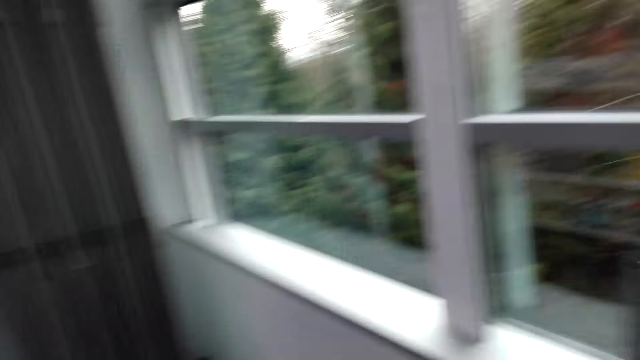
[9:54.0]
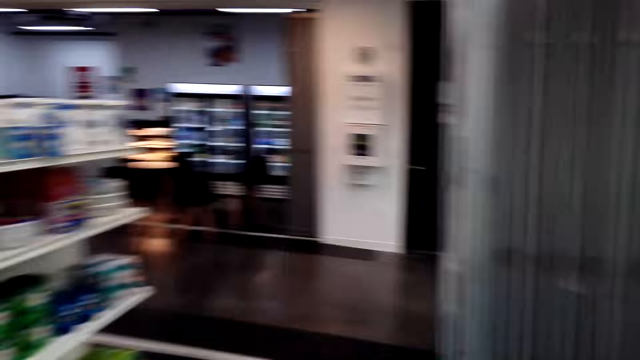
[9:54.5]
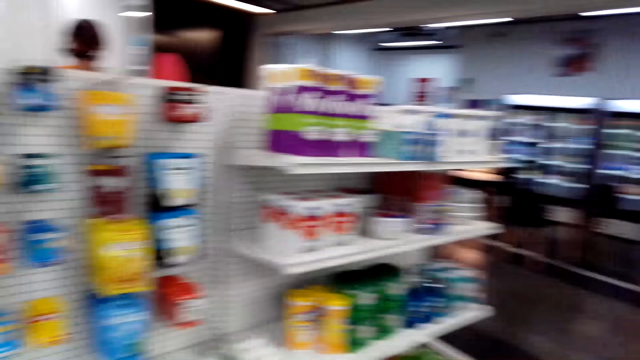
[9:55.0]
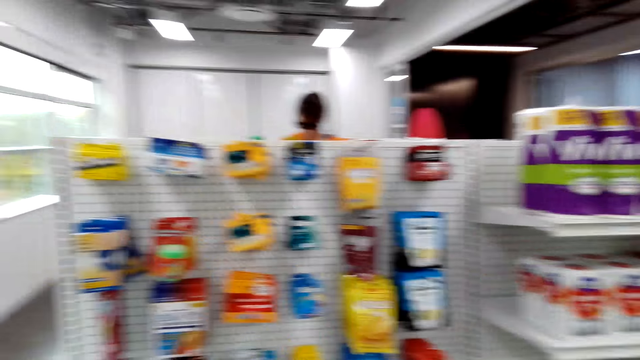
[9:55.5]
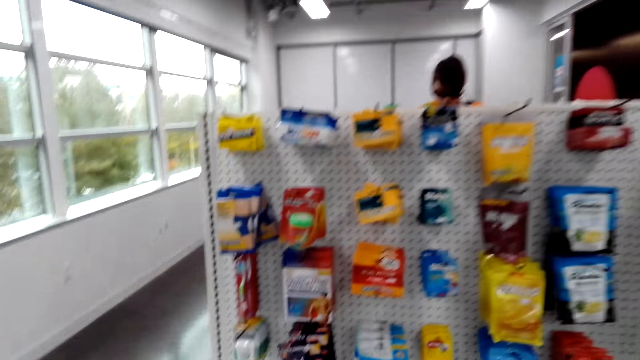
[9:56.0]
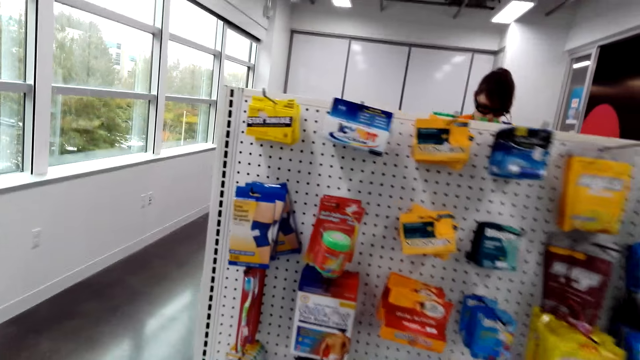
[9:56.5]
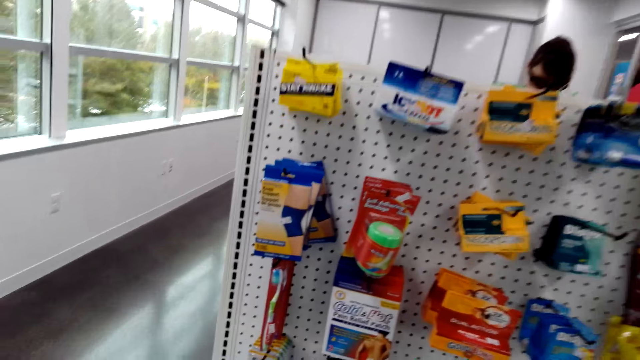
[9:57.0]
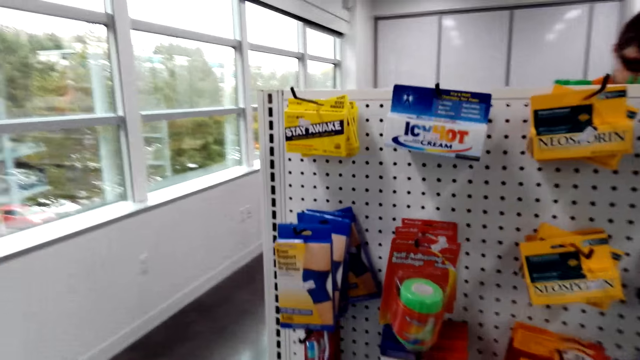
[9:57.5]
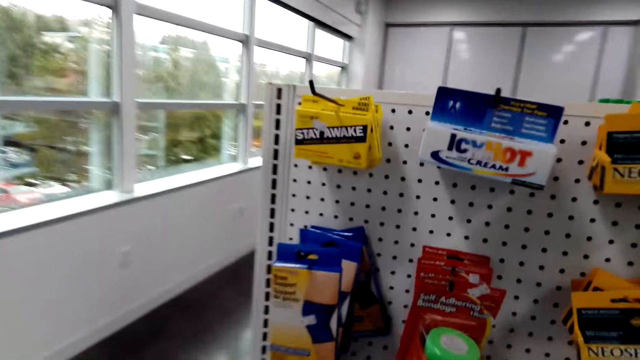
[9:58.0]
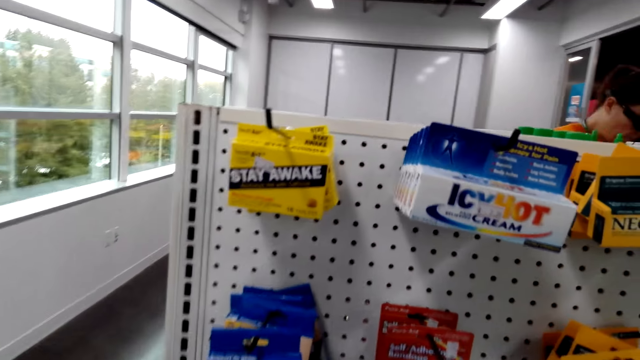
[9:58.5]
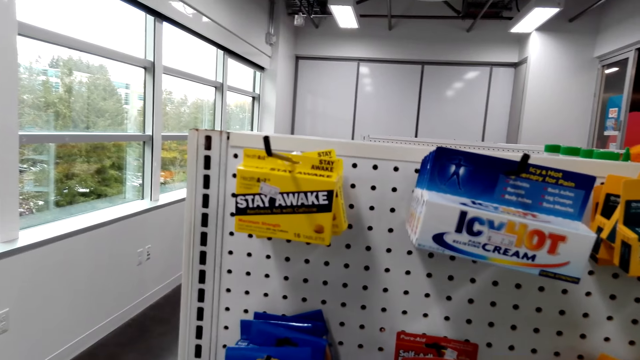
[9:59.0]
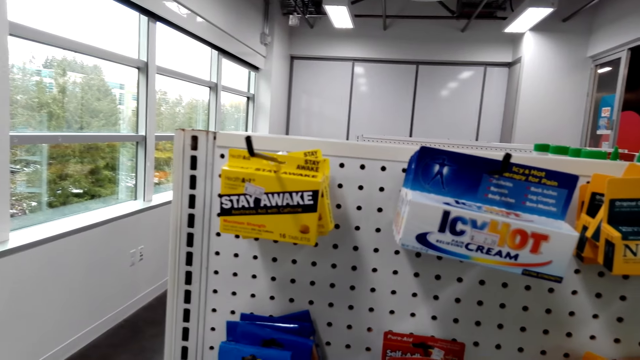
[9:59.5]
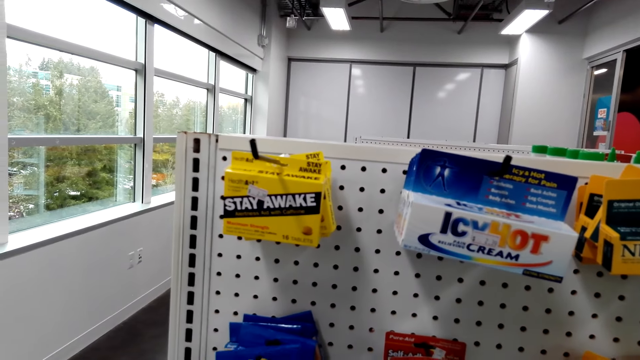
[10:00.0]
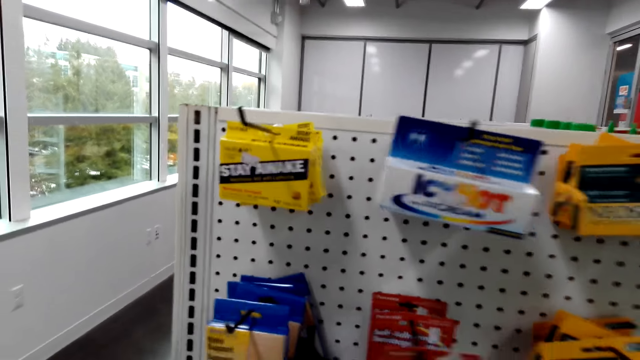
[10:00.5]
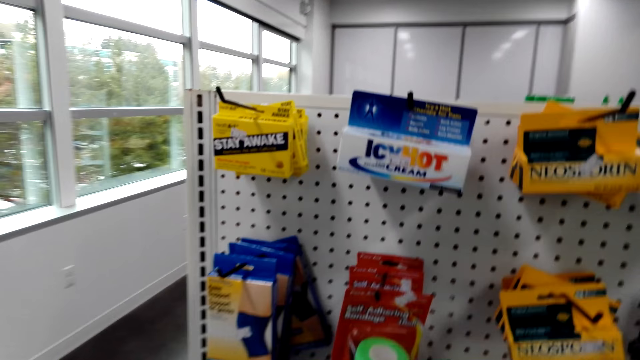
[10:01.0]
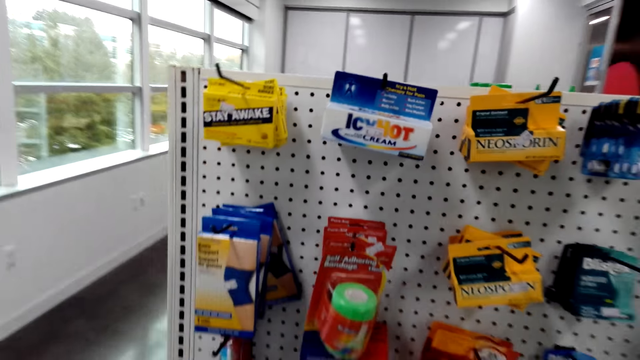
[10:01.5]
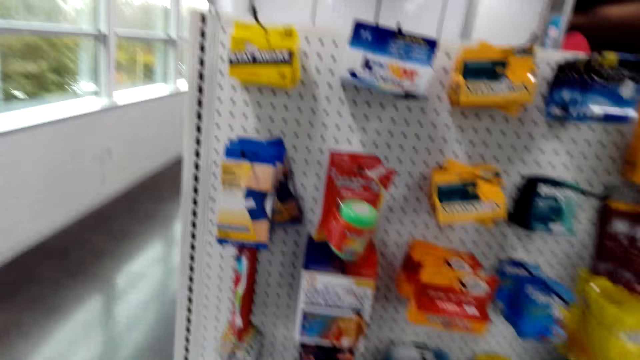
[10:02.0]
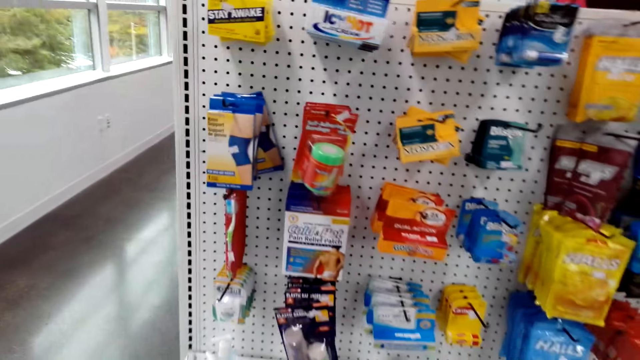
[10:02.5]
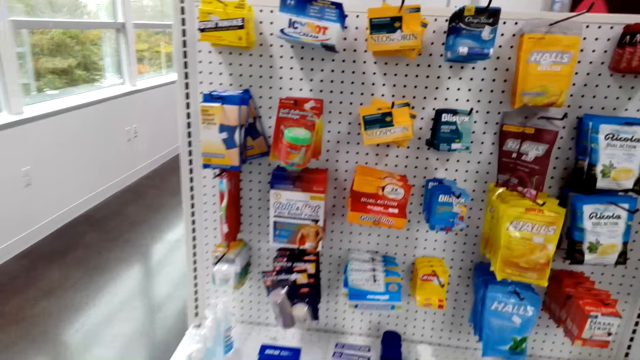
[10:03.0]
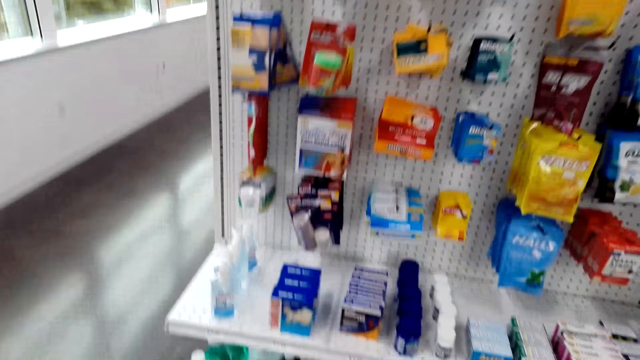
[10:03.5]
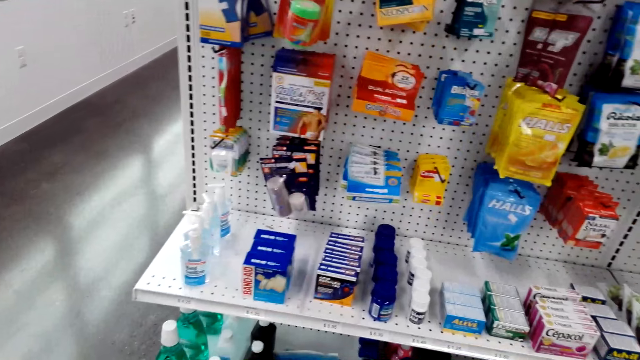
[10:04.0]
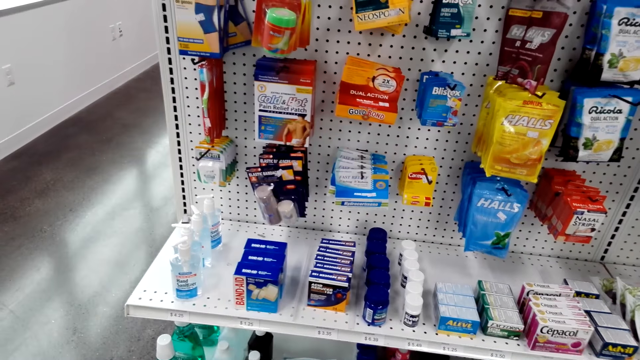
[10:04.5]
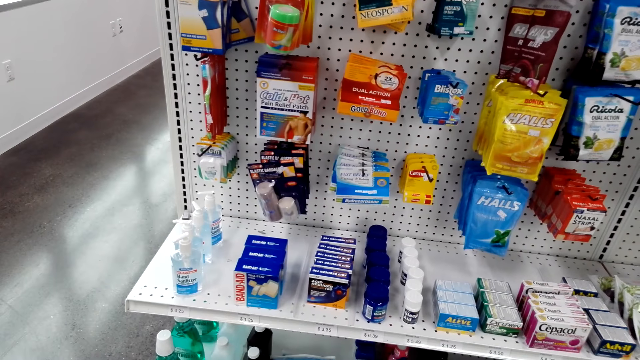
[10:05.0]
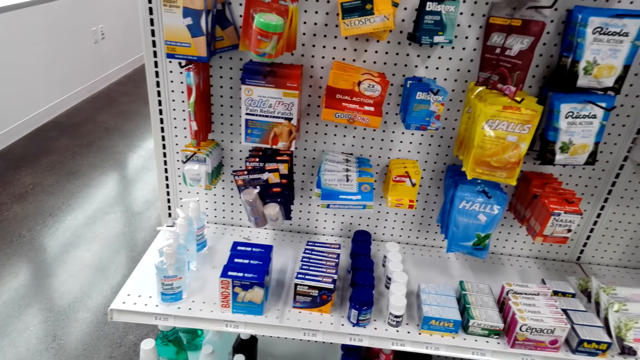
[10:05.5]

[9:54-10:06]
The camera wearer walks around the store. They stare at something. They touch a bandage.

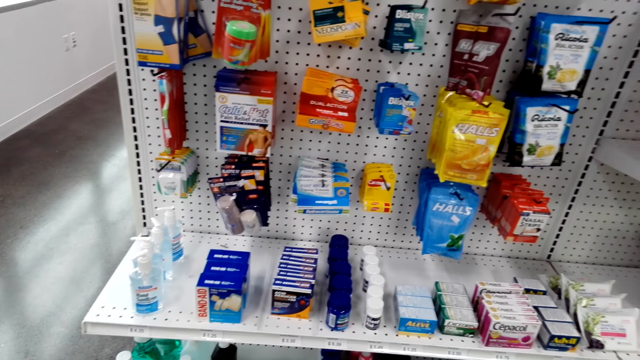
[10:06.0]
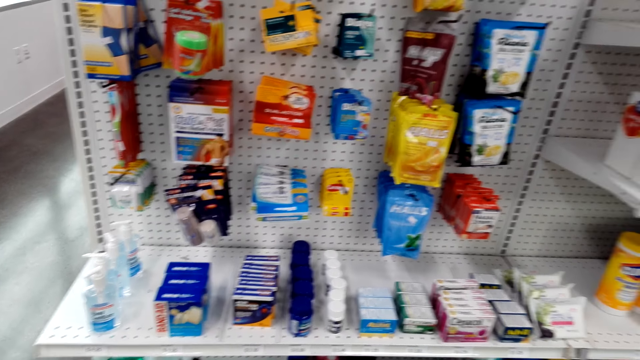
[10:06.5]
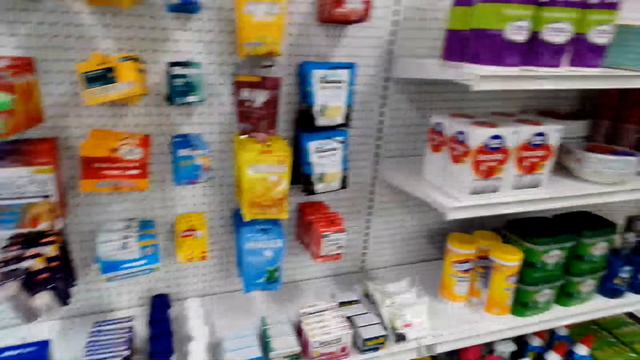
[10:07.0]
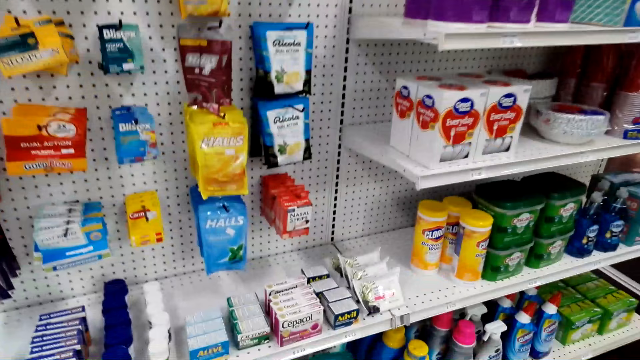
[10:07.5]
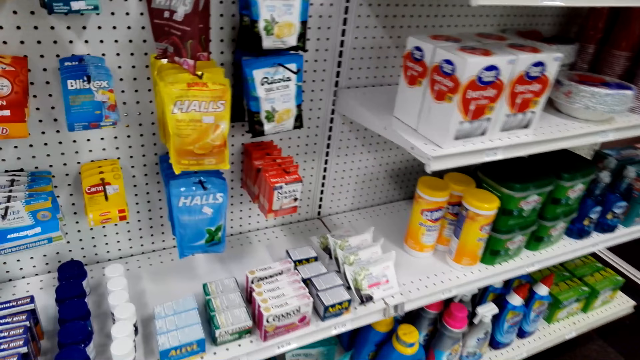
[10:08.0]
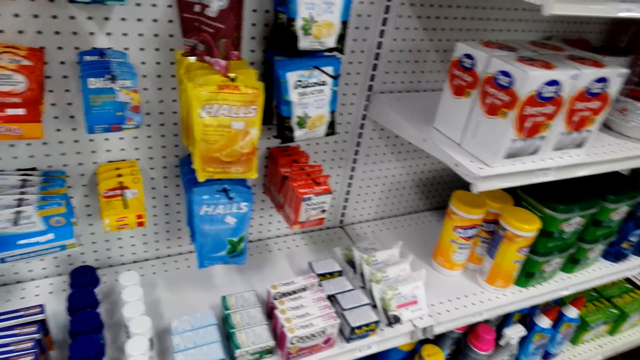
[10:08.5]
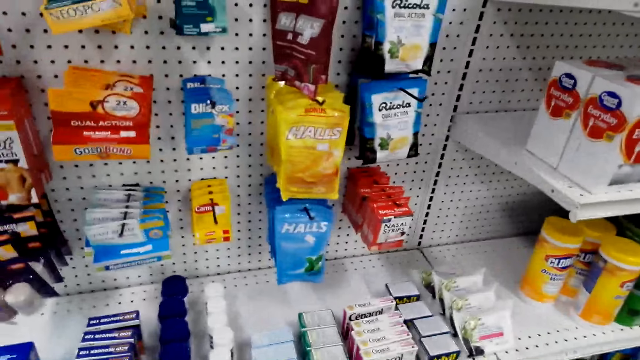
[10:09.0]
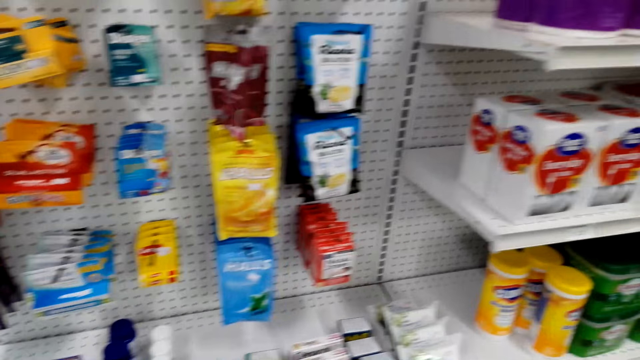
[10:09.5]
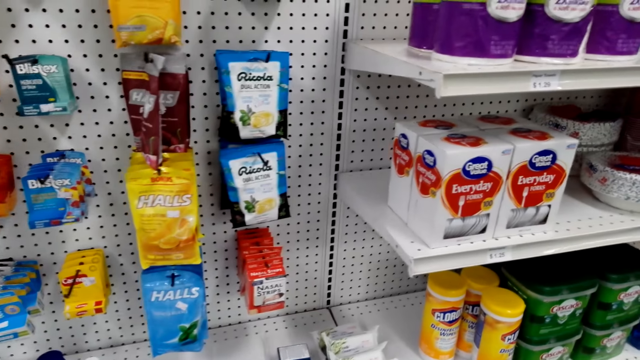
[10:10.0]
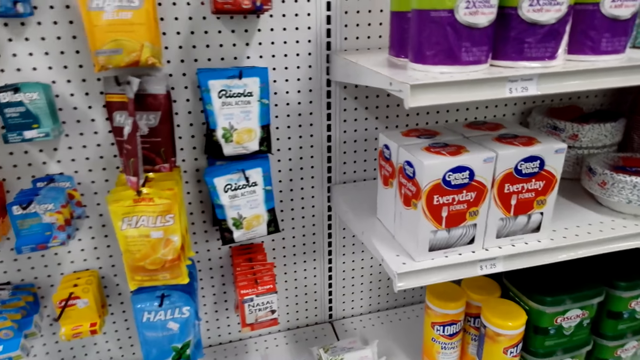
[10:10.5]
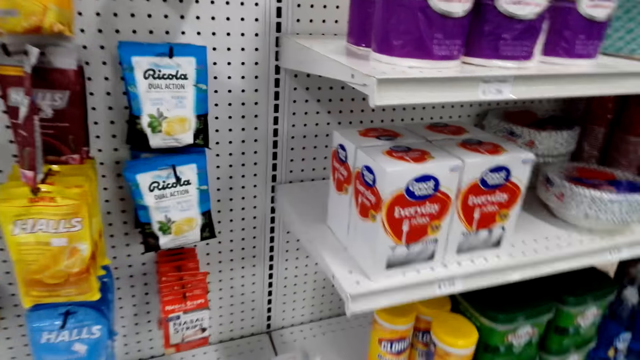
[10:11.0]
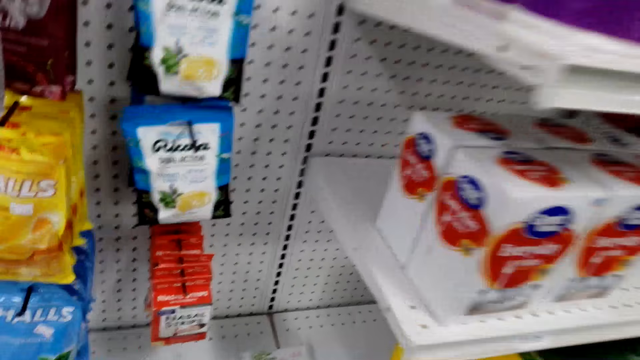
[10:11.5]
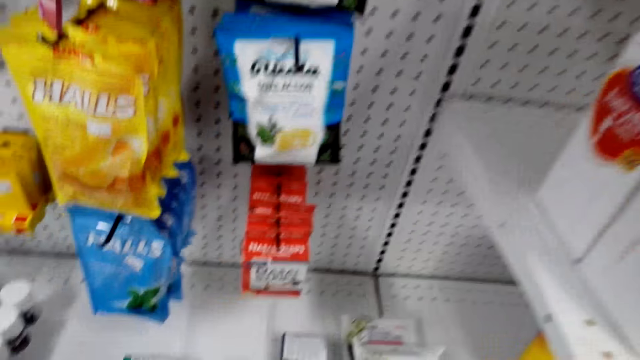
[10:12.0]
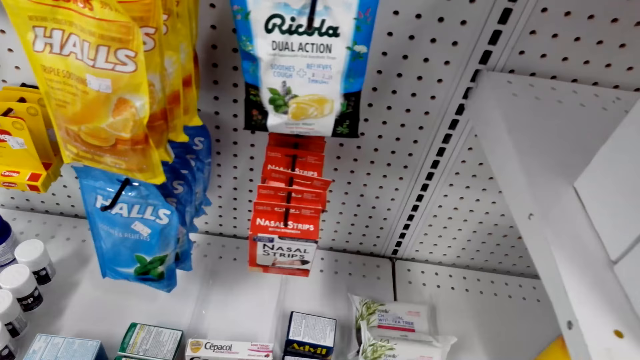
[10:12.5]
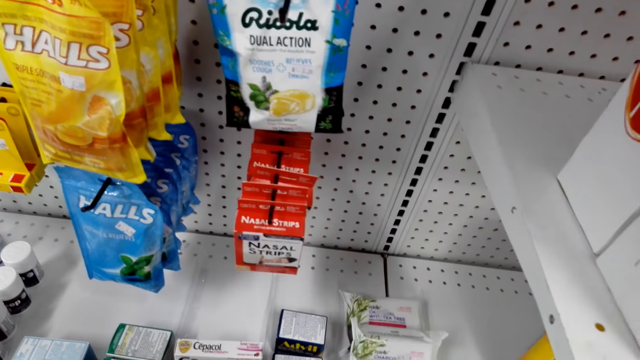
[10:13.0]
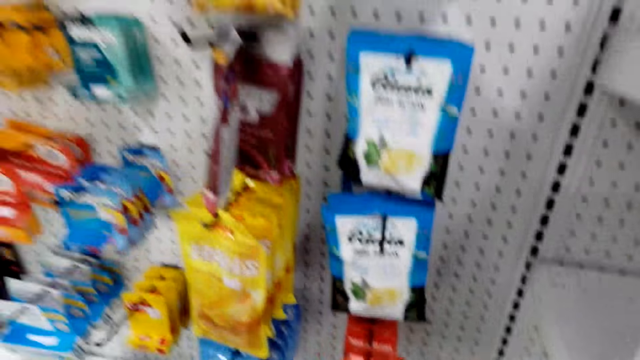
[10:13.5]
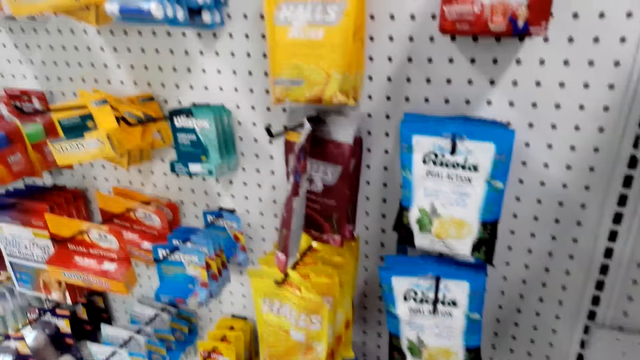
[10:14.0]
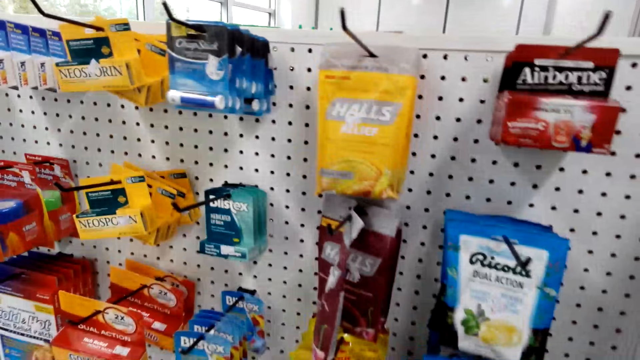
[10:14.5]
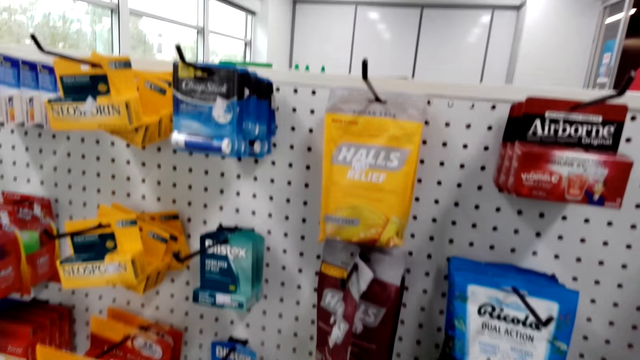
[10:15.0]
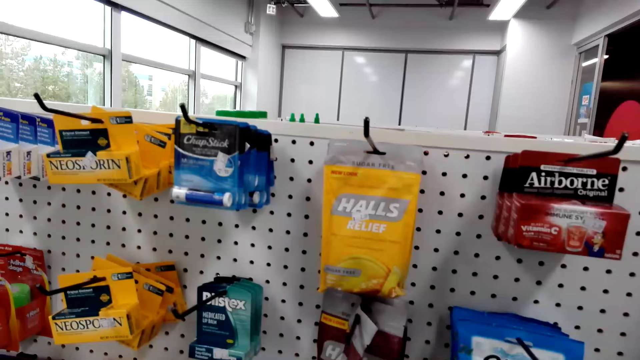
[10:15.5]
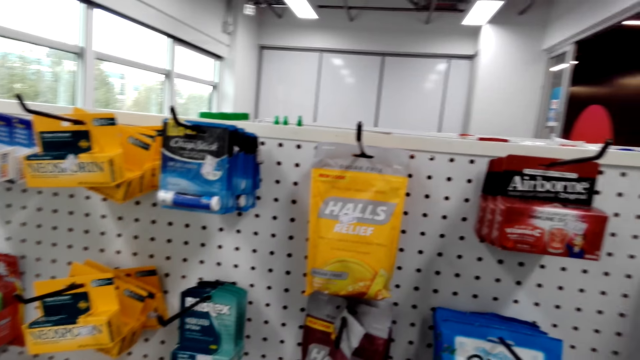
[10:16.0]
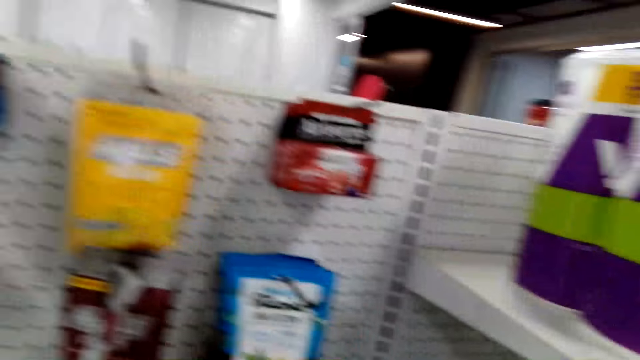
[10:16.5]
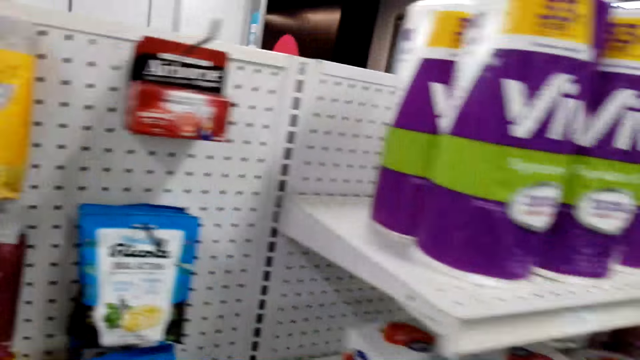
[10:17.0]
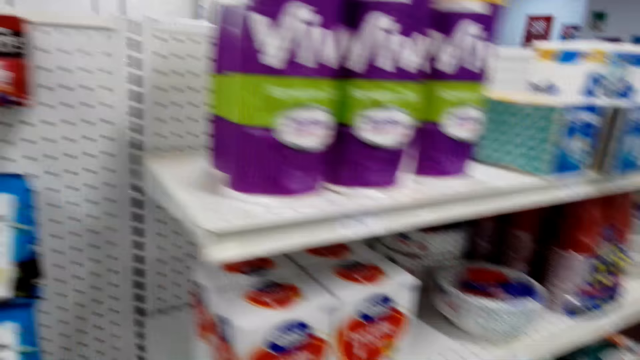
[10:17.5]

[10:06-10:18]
The camera wearer touches something.
